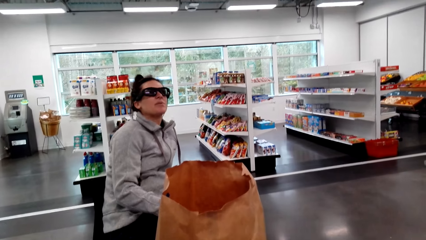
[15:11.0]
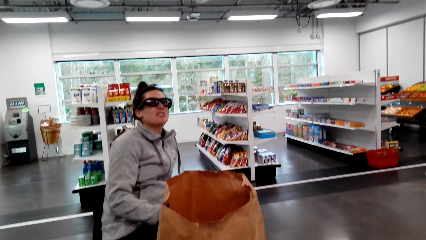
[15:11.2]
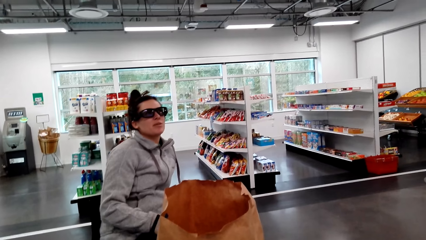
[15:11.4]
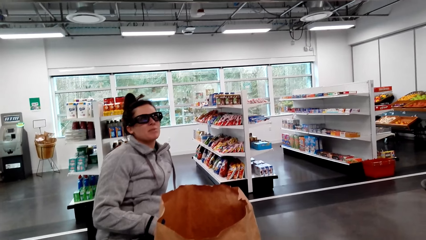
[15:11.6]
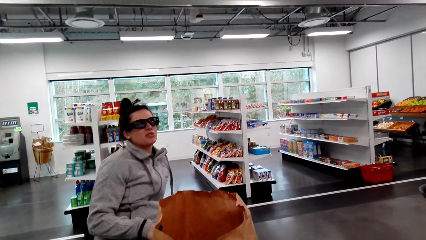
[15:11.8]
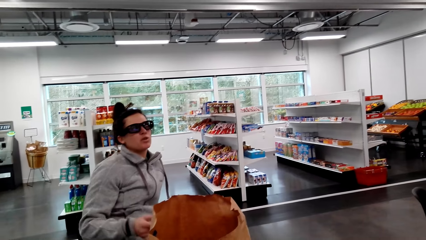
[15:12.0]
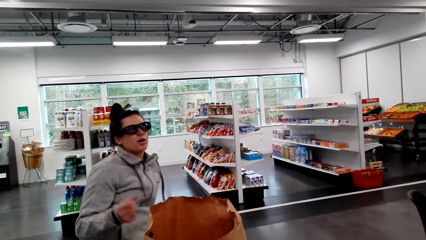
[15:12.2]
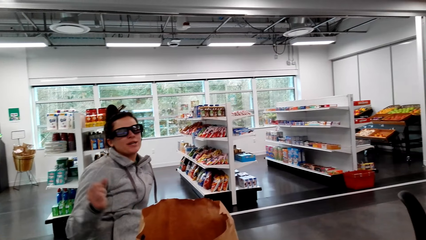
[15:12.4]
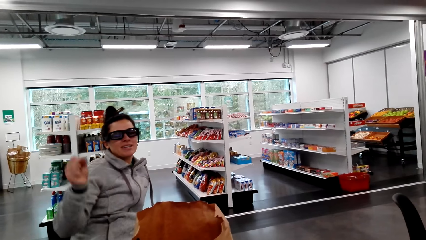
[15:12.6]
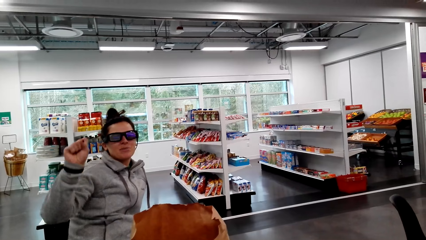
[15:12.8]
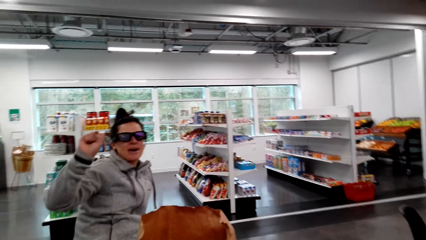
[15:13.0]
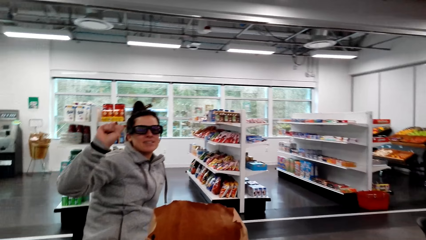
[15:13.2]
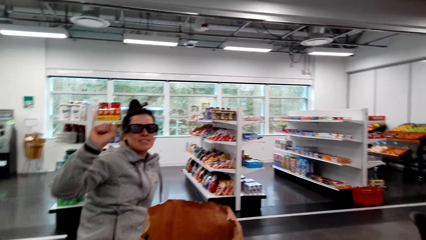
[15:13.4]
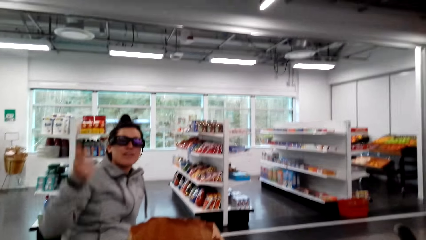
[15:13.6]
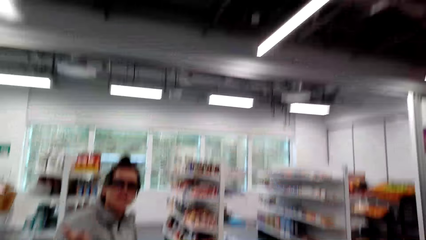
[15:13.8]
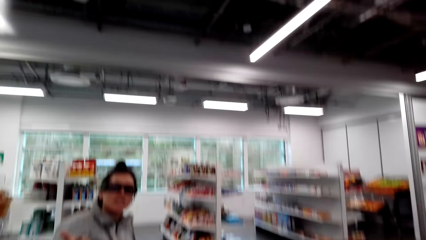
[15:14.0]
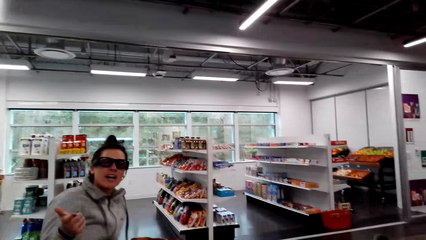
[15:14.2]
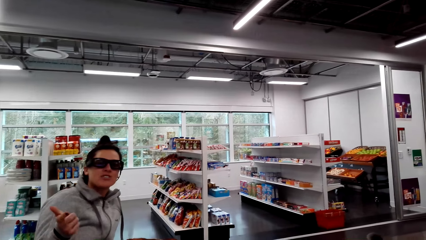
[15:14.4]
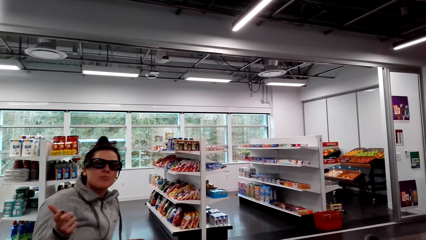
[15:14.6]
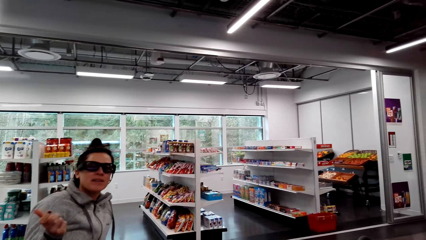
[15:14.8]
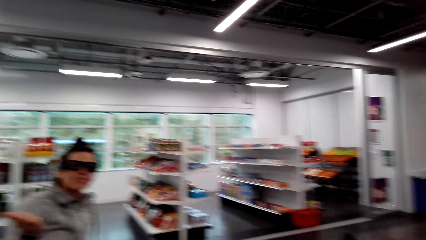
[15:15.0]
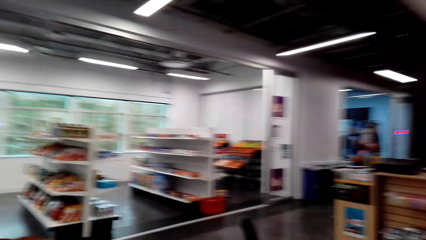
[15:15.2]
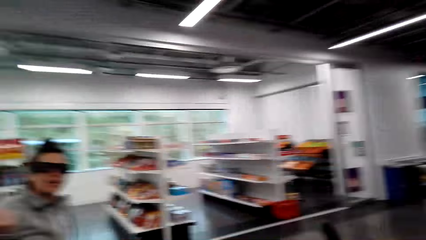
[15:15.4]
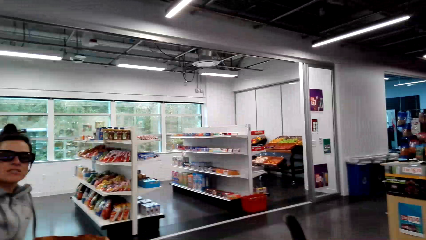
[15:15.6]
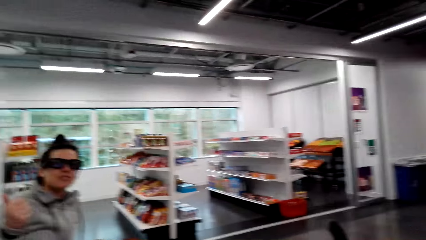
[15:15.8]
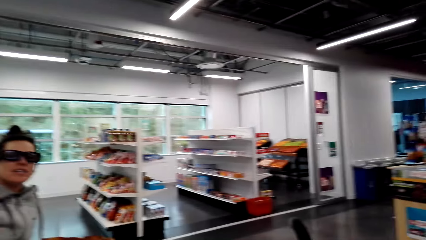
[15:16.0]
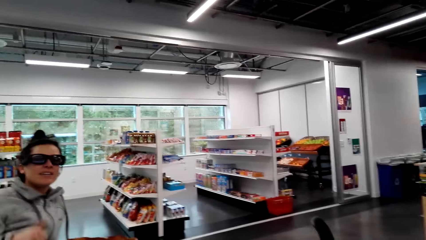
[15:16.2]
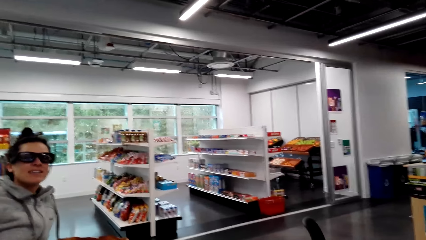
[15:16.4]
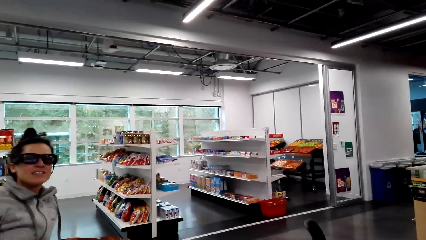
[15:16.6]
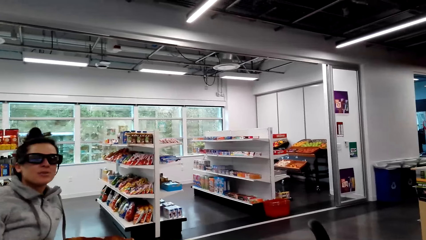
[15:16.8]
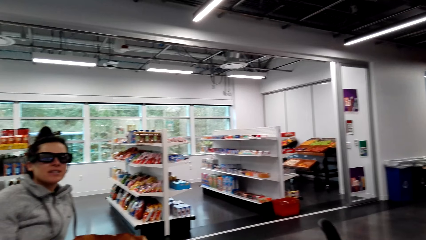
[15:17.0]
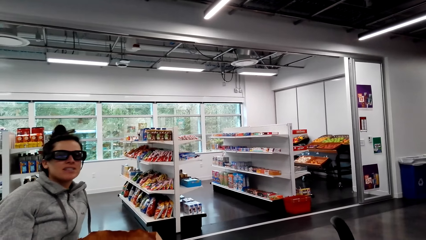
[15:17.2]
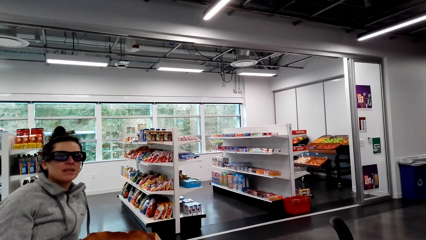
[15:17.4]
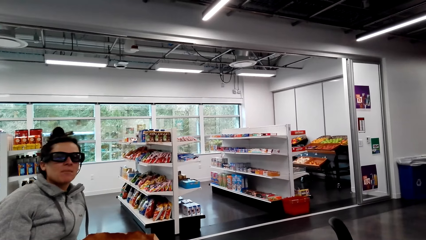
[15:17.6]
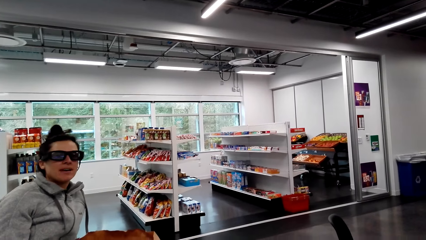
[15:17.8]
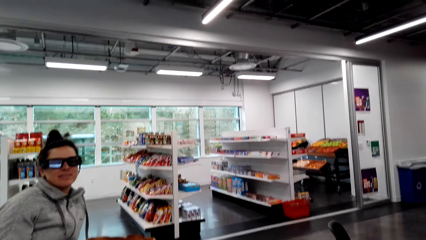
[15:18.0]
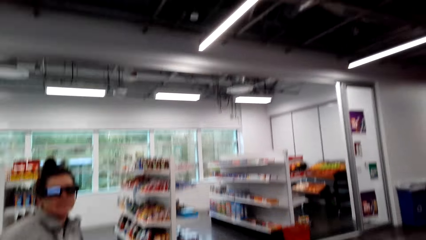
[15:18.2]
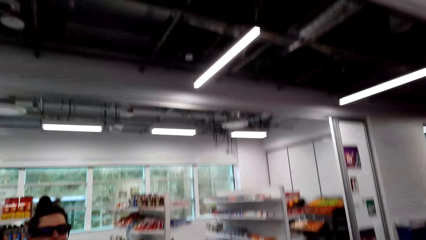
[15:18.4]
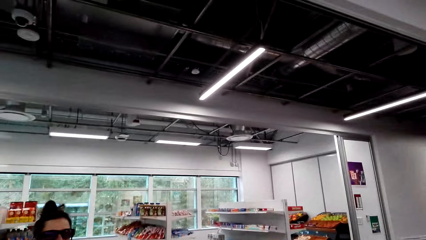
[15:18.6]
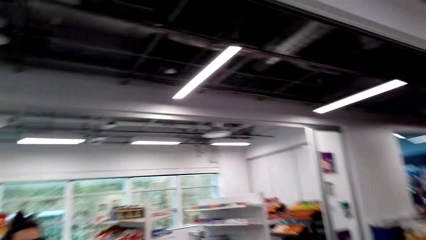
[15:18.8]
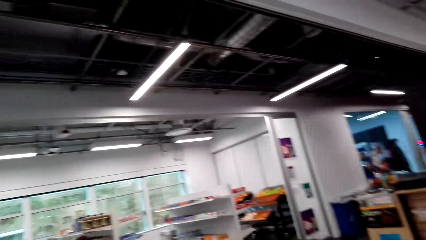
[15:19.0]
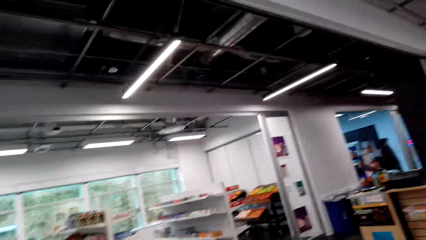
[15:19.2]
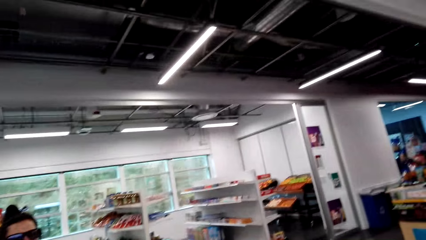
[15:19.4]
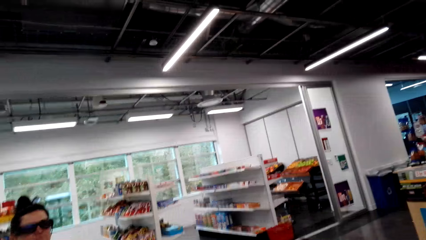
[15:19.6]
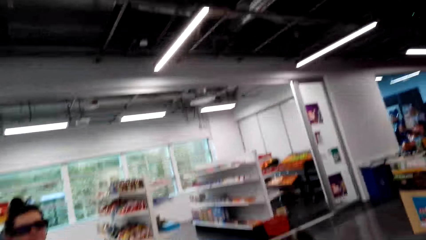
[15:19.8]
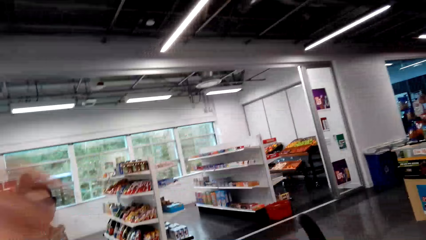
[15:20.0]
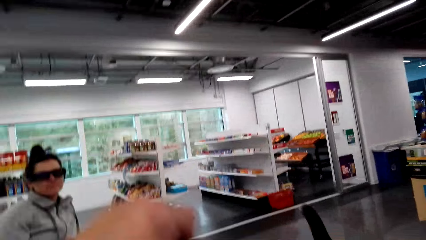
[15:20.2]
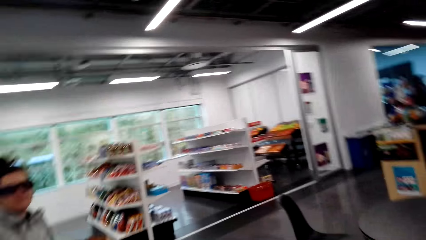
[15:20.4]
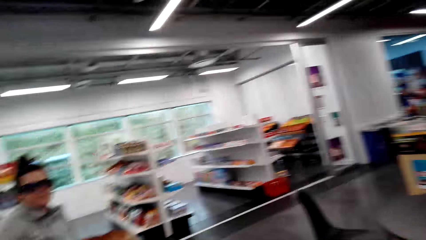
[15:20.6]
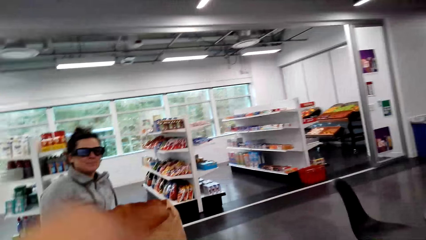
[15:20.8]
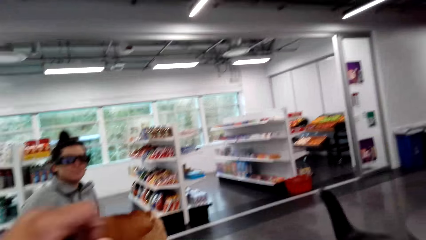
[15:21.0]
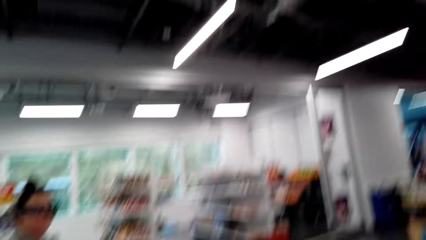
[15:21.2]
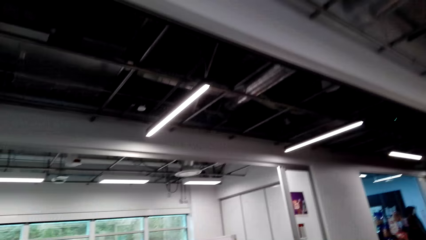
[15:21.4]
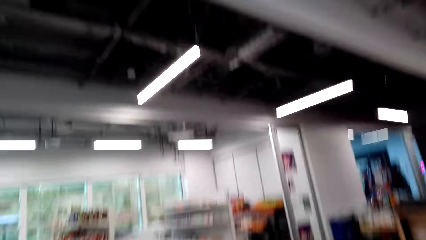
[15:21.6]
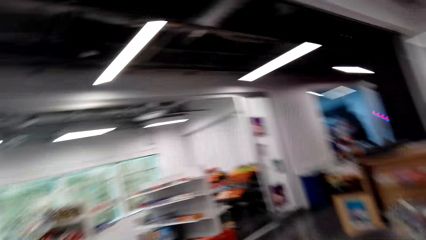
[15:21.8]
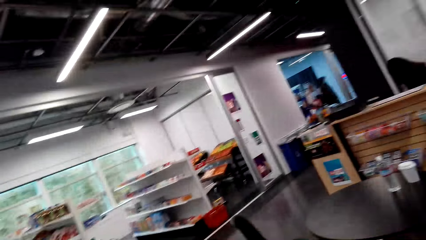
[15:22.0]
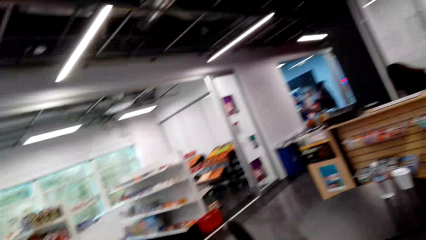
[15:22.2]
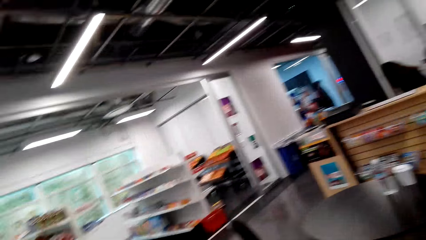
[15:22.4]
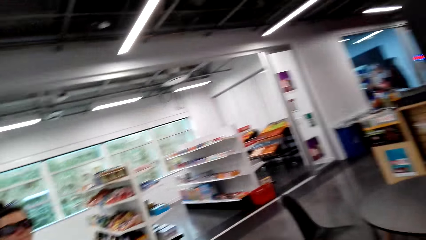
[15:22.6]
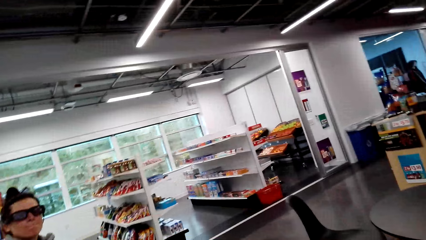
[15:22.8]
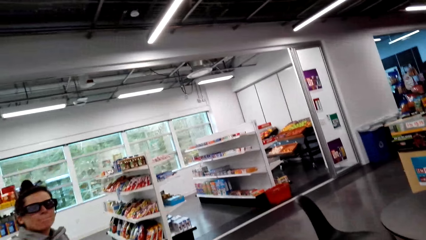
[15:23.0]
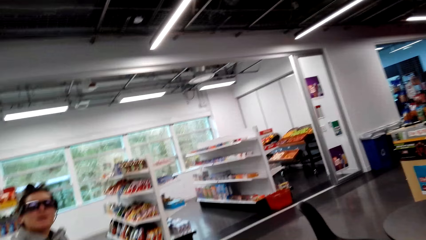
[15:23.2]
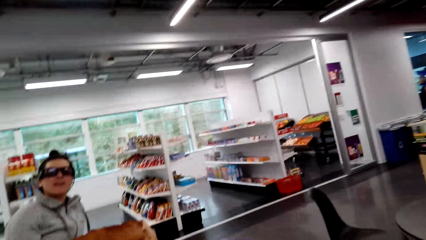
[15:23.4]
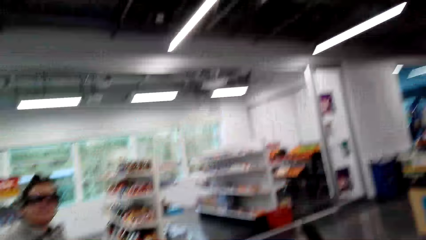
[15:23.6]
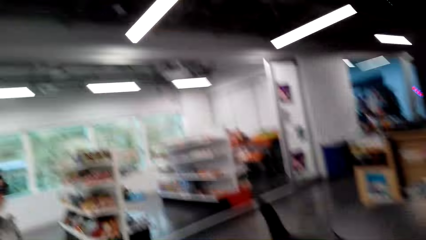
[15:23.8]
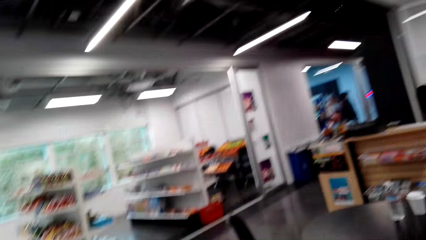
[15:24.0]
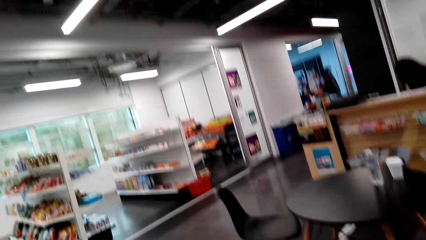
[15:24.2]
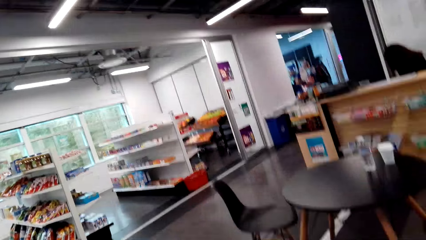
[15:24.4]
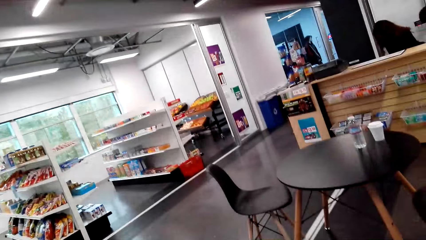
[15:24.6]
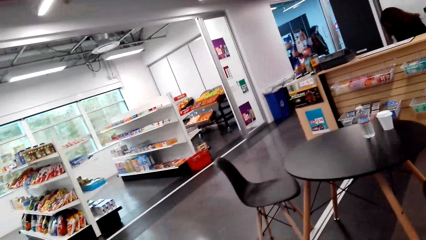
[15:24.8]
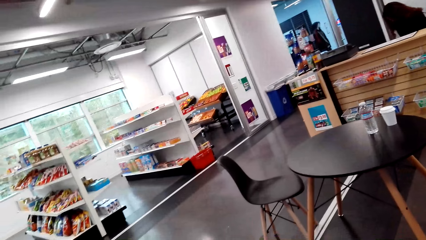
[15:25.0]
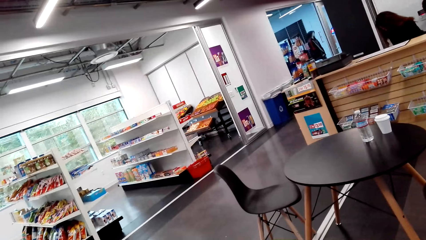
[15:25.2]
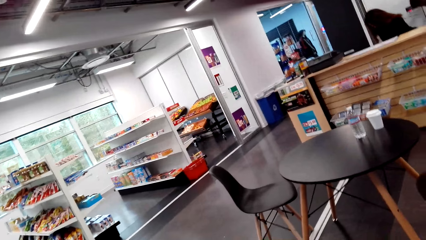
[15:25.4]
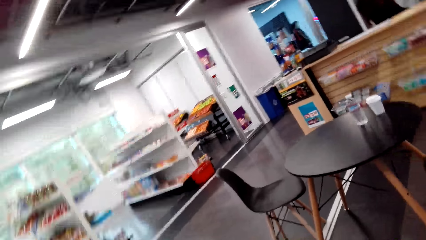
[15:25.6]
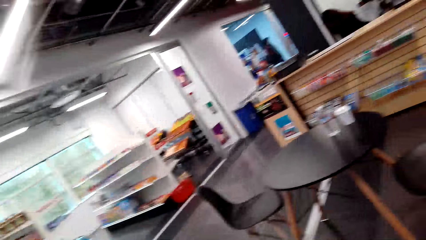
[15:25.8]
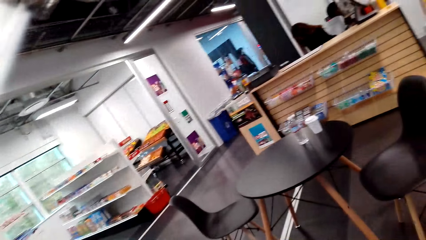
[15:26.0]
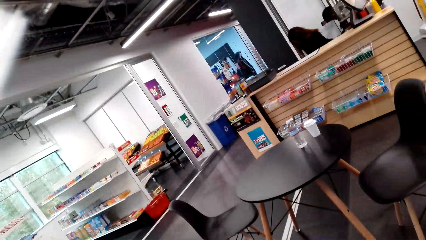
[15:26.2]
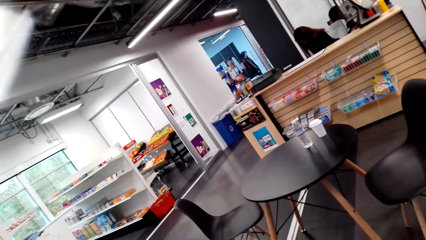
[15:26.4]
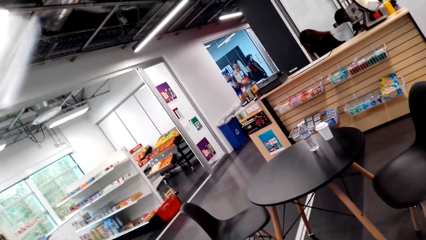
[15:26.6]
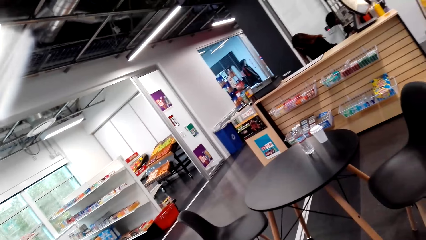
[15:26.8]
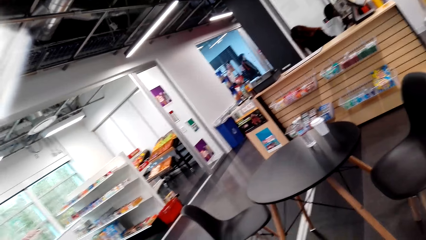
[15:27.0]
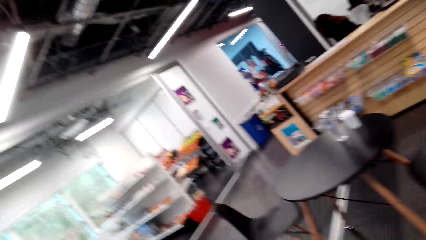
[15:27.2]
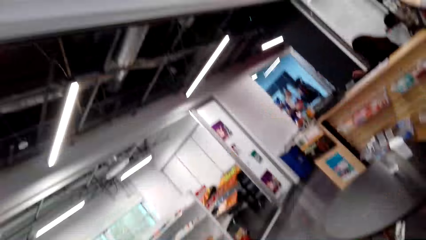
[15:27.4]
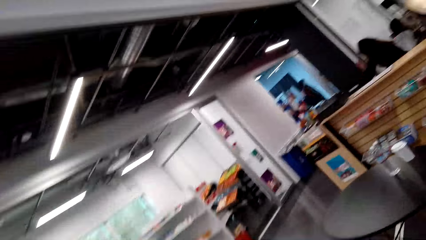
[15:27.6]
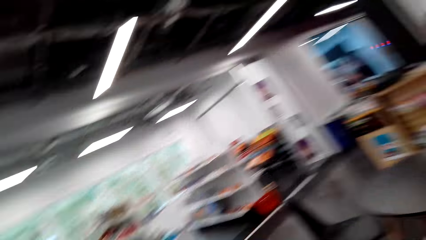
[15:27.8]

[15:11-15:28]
A woman lifts her right hand. The camera wearer looks around the supermarket.
